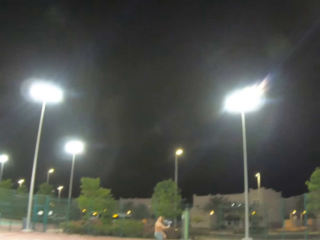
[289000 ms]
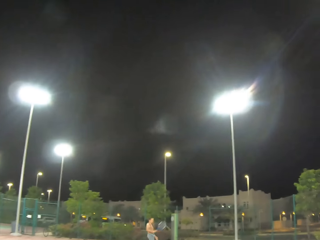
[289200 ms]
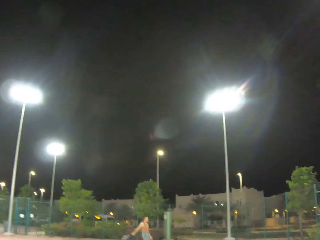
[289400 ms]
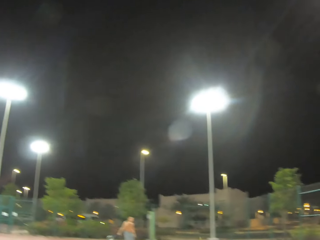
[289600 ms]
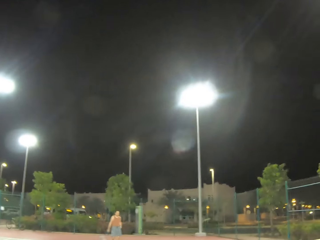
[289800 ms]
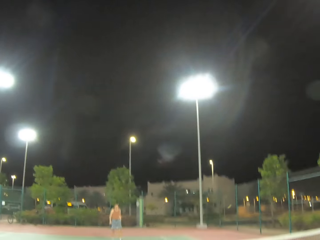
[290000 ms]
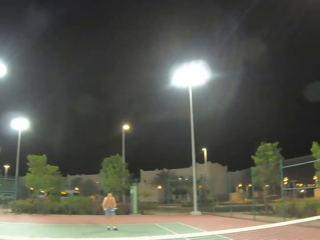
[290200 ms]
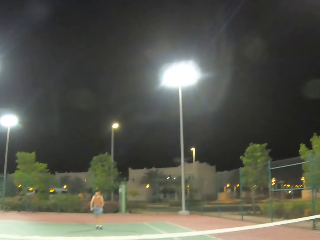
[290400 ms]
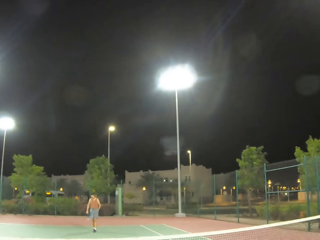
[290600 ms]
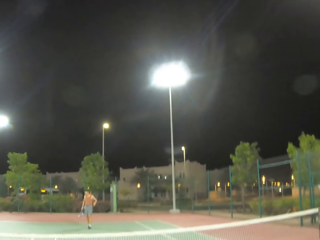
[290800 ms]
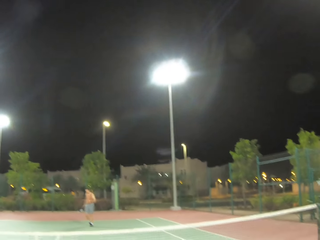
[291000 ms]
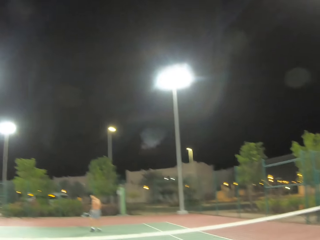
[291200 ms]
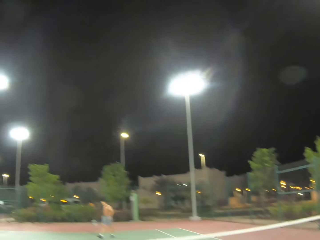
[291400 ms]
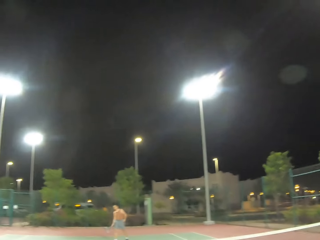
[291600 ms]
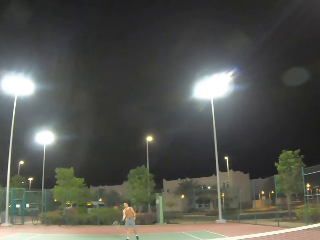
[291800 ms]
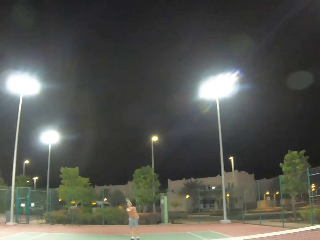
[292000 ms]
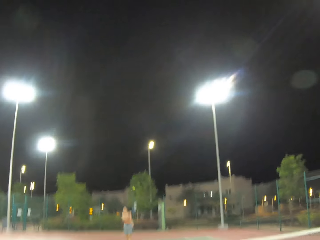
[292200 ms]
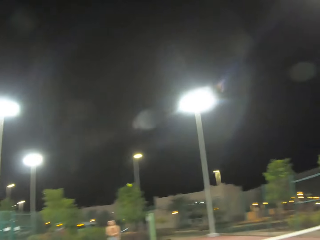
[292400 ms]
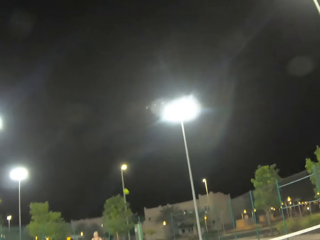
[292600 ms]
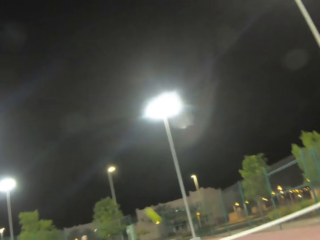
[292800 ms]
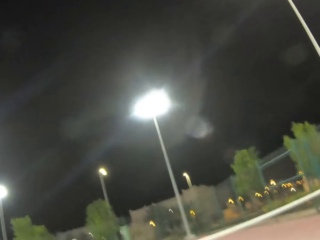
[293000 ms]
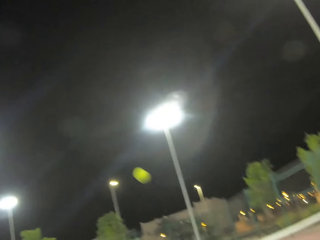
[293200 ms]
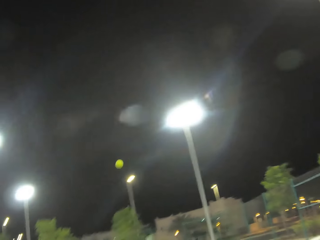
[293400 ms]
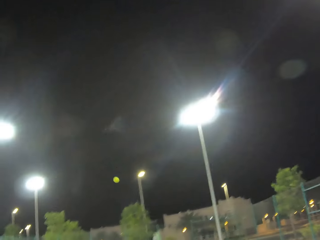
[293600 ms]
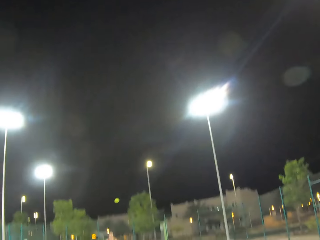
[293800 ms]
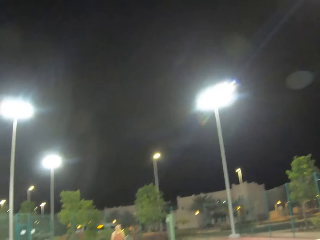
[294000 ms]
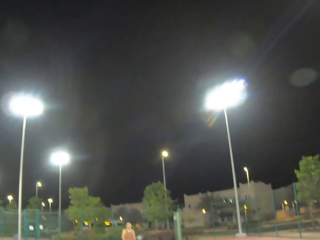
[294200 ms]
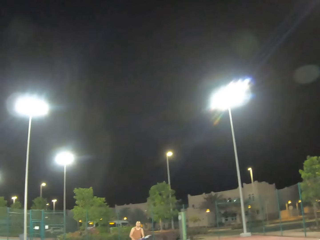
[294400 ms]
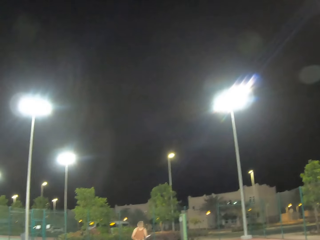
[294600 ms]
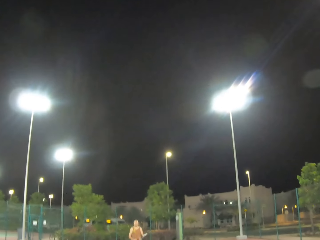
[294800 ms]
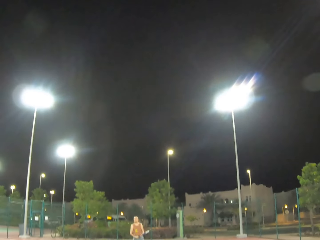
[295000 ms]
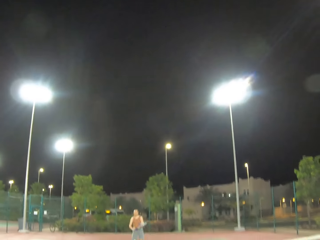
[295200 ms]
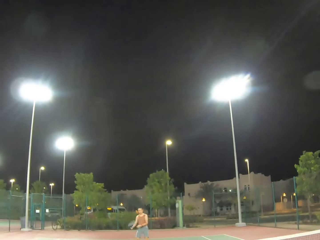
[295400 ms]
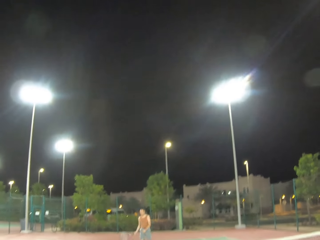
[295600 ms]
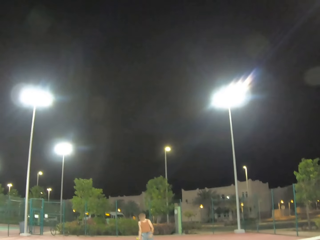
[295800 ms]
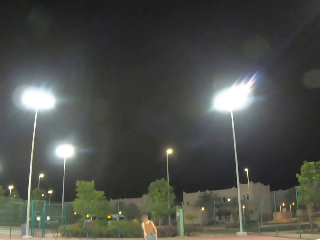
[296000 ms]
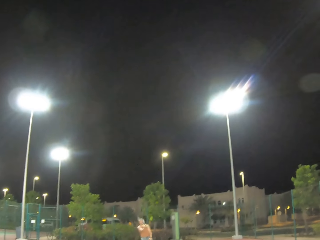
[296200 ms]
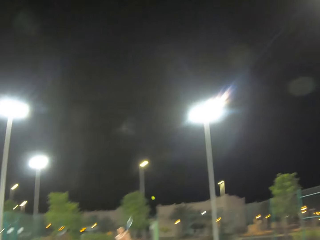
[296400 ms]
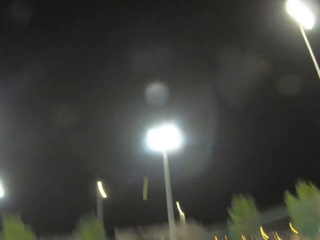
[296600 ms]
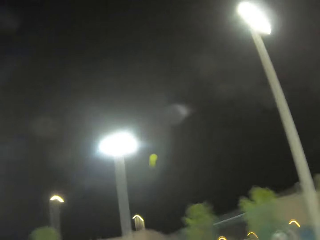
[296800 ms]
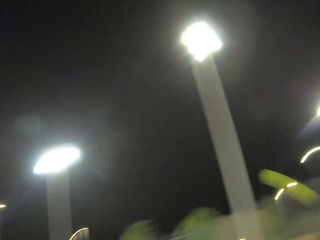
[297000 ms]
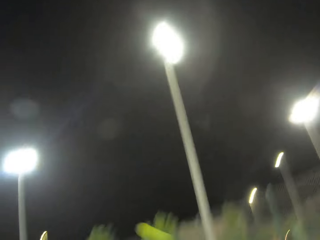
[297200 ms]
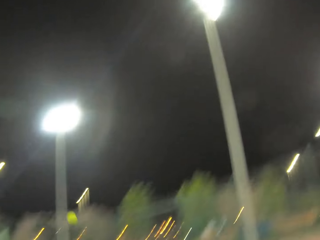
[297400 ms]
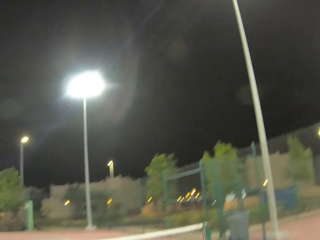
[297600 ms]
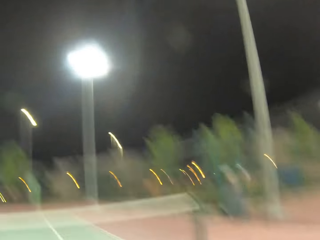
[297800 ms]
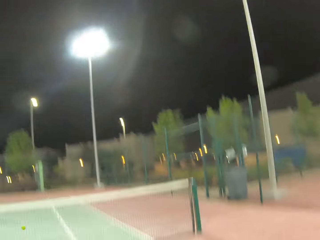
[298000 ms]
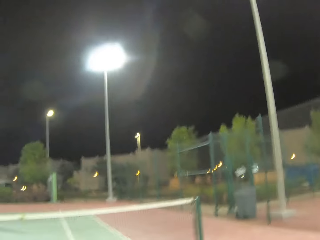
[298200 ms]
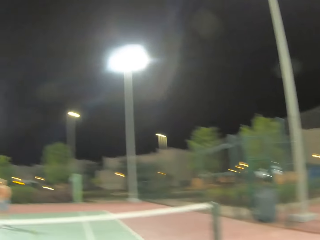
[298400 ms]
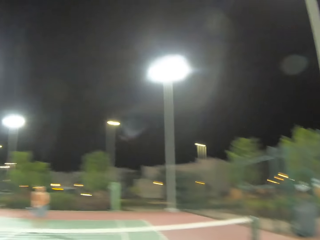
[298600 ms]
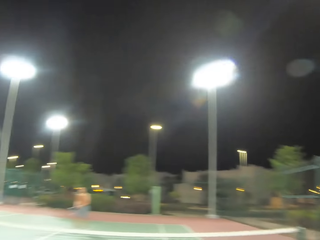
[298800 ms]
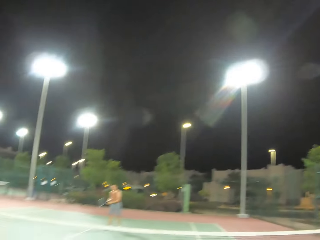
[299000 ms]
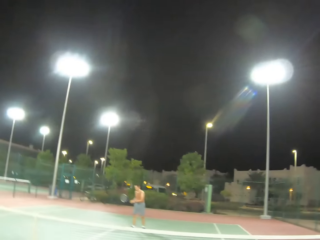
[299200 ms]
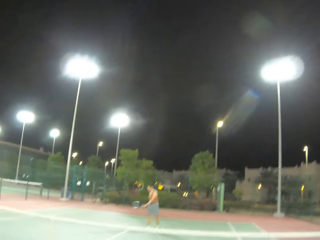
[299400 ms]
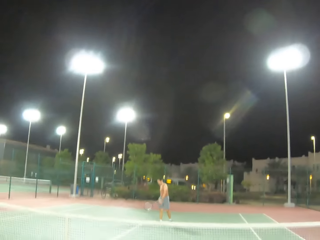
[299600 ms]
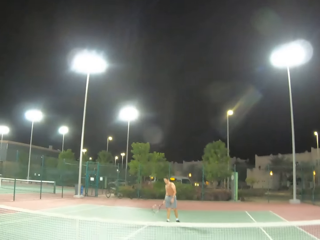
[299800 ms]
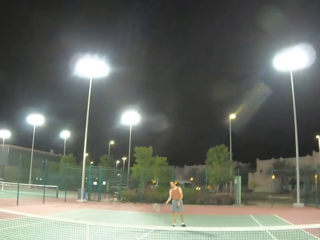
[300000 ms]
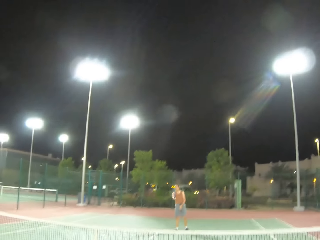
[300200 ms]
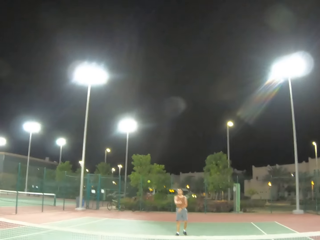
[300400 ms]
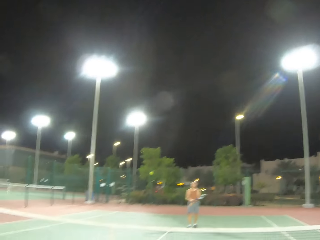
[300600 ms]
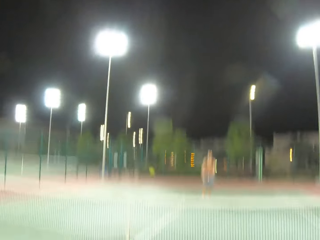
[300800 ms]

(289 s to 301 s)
A man kicks the tennis ball. The man serves the tennis ball on the court. The camera wearer kicks the tennis ball. The man kicks the tennis ball. The camera wearer kicks the tennis ball. The man kicks the tennis ball.

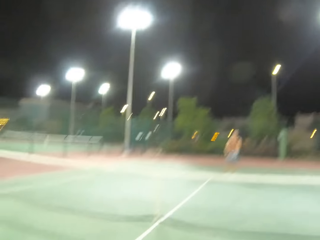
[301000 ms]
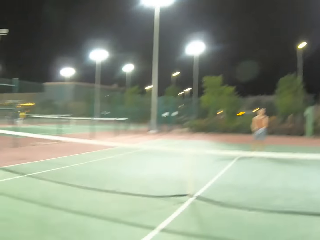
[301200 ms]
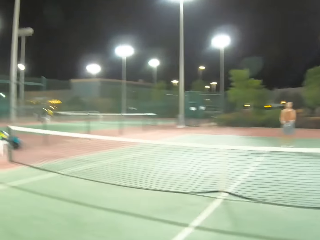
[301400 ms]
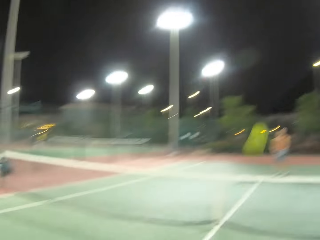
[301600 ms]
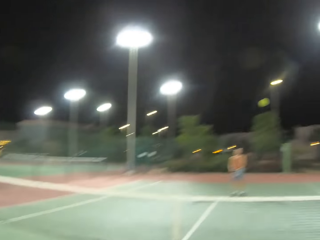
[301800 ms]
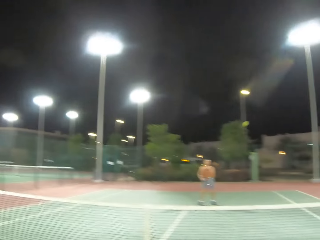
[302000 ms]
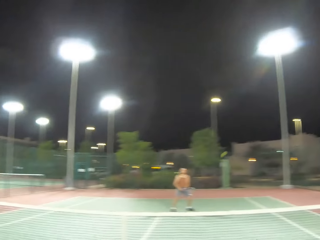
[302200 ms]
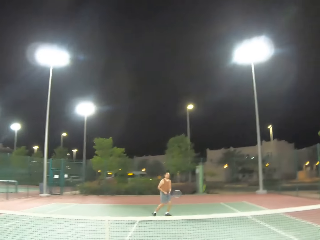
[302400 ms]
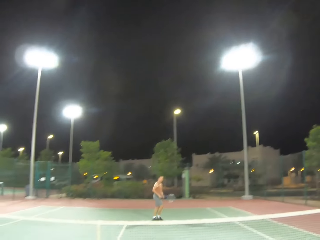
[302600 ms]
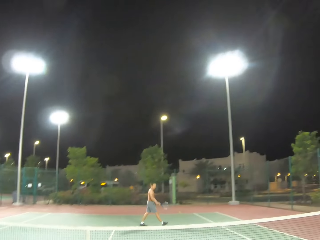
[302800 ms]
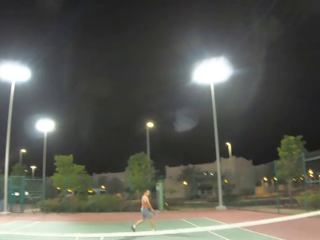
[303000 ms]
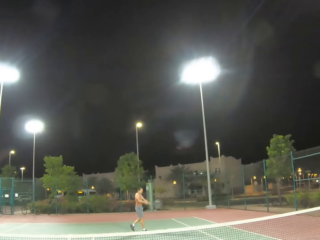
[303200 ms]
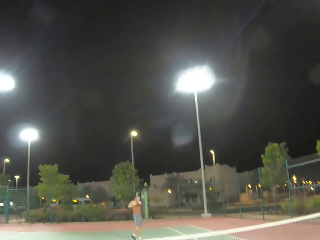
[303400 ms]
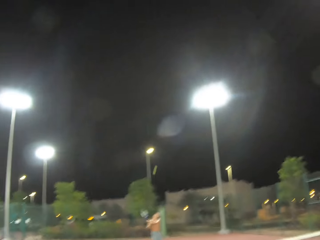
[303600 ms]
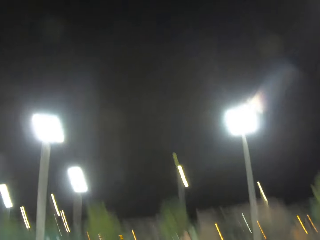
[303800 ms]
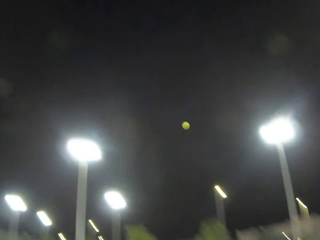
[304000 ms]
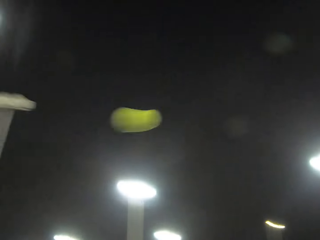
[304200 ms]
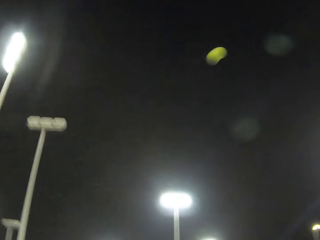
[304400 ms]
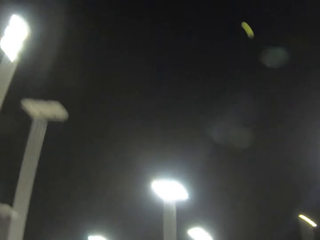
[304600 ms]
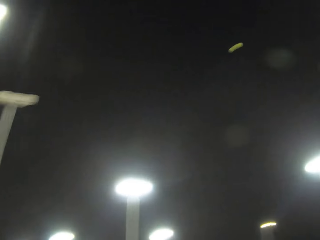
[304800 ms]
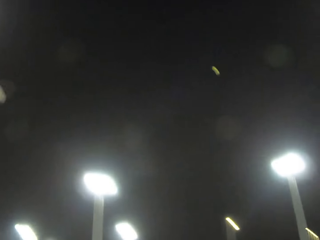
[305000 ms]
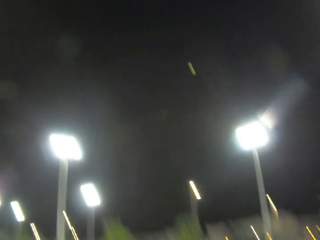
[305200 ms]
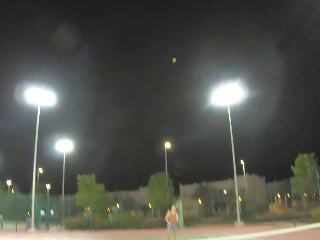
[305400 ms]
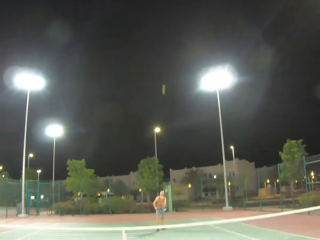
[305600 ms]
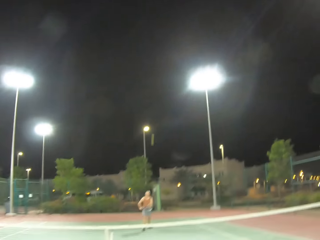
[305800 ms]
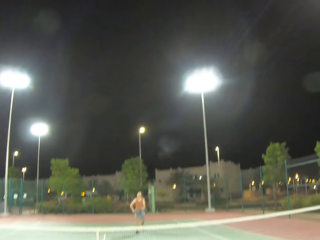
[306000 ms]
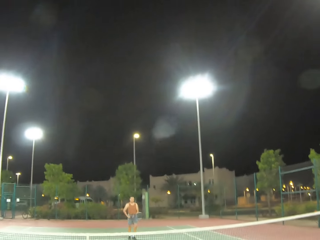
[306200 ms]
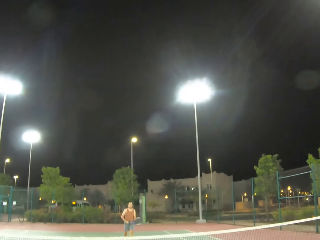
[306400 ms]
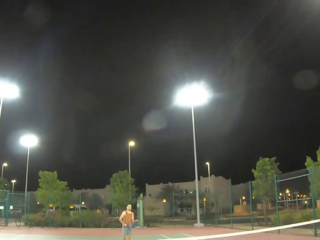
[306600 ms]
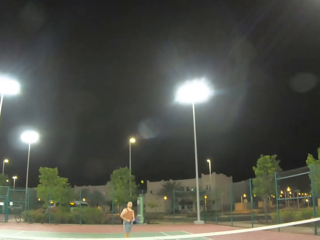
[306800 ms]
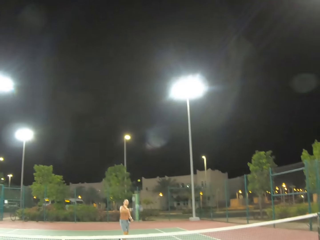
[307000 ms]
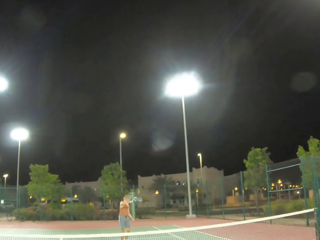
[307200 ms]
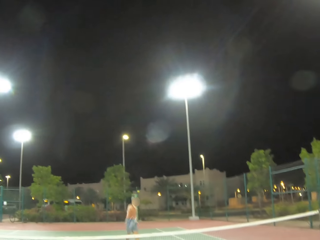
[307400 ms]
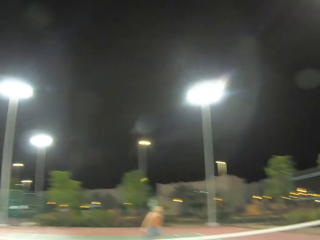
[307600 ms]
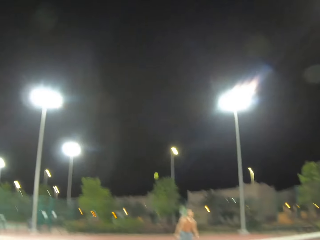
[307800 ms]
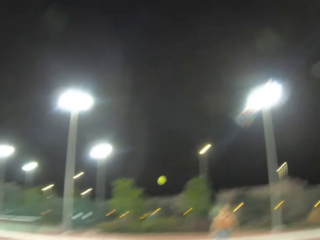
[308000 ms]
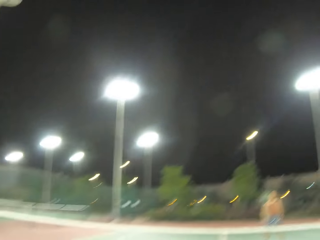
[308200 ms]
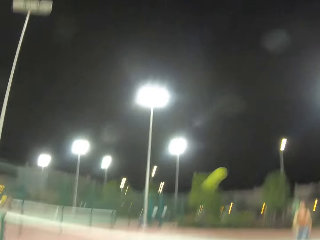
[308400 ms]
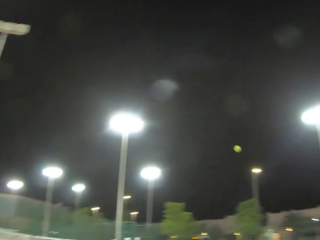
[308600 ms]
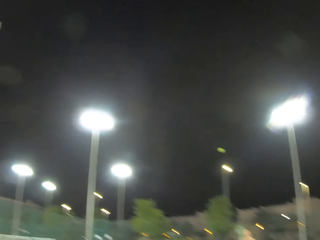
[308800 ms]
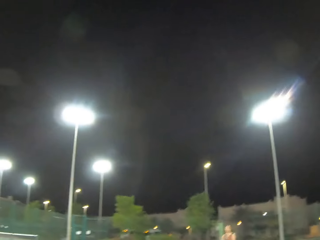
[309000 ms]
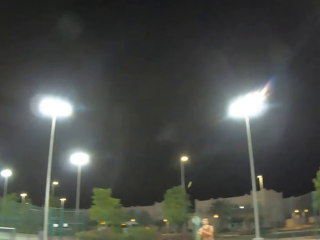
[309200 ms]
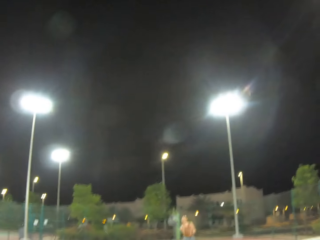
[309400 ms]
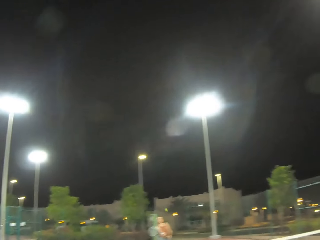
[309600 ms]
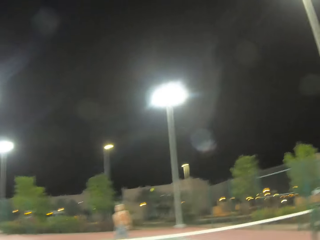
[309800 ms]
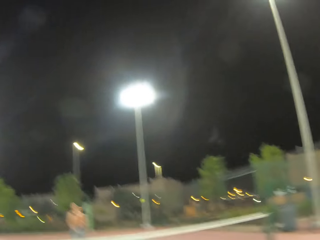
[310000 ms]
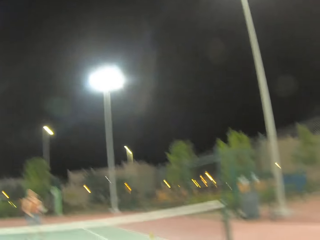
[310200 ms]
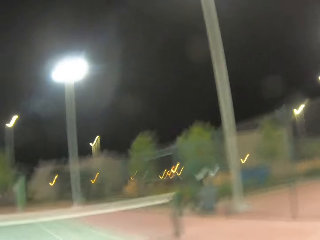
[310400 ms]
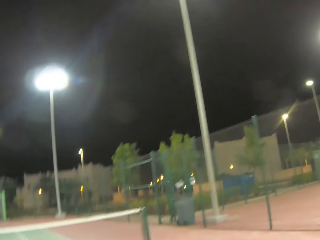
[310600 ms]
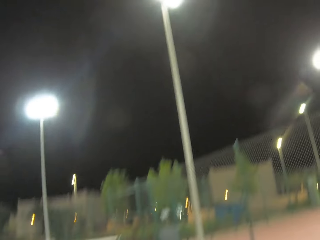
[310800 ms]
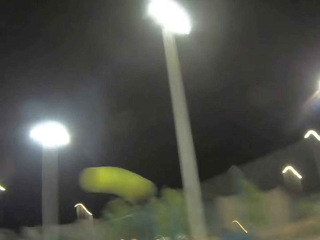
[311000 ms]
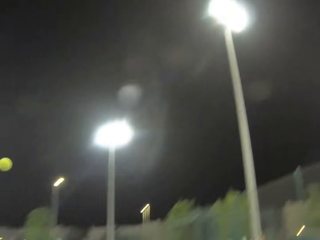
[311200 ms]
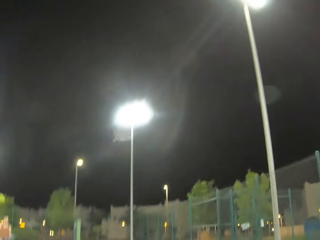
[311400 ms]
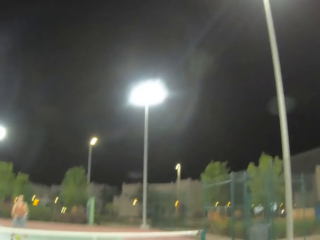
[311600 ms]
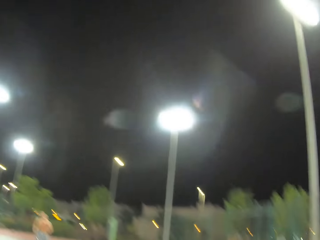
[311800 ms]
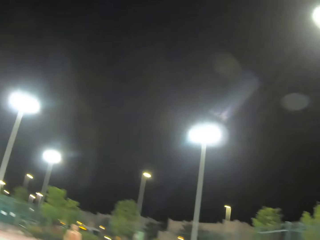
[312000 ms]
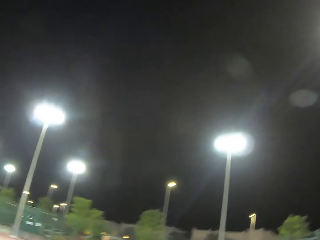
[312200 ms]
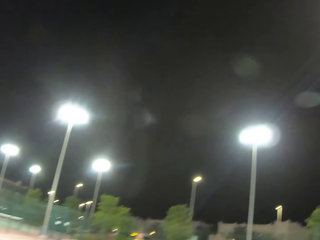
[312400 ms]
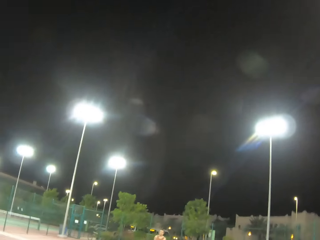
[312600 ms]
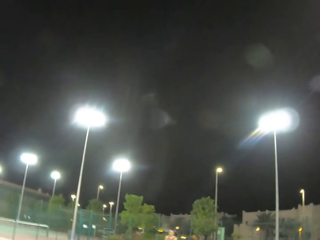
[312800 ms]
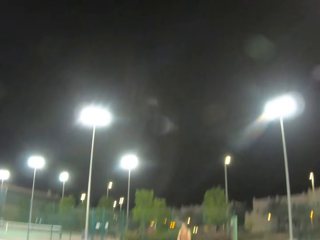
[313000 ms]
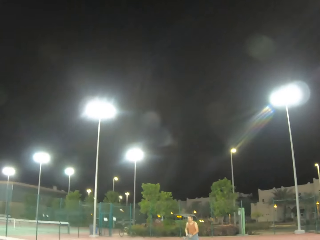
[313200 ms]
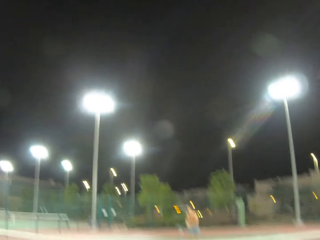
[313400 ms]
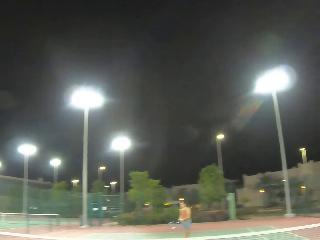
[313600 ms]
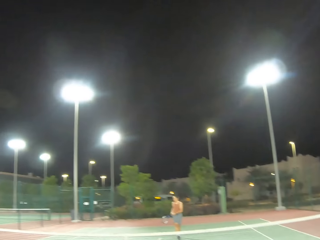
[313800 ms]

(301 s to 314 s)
The camera wearer kicks the tennis ball. A man kicks the tennis ball. The camera wearer kicks the tennis ball. They play tennis with the man. The man kicks the tennis ball. The camera wearer kicks the tennis ball. The man kicks the tennis ball. The camera wearer kicks the tennis ball.
